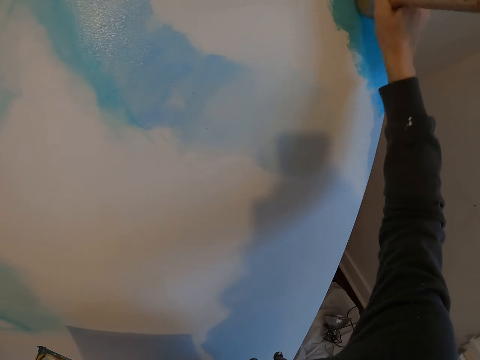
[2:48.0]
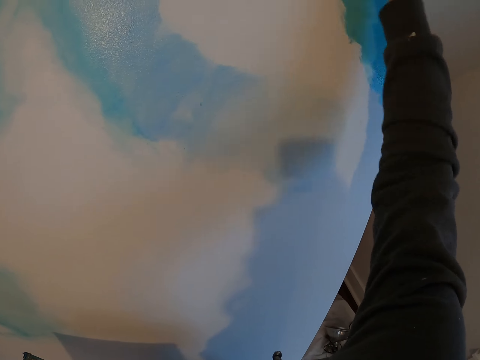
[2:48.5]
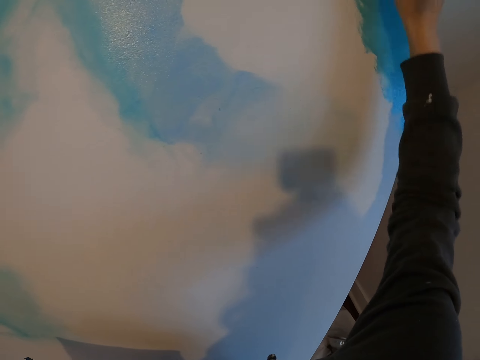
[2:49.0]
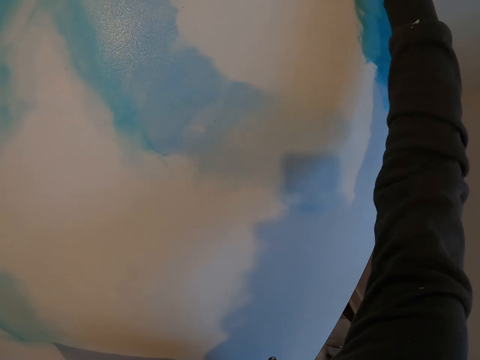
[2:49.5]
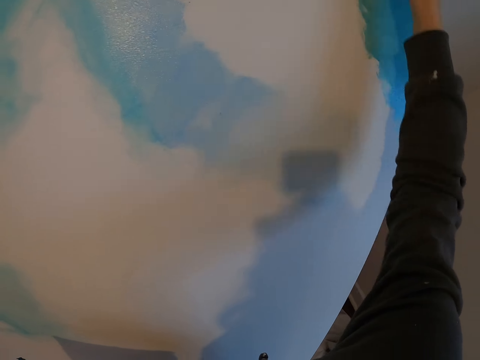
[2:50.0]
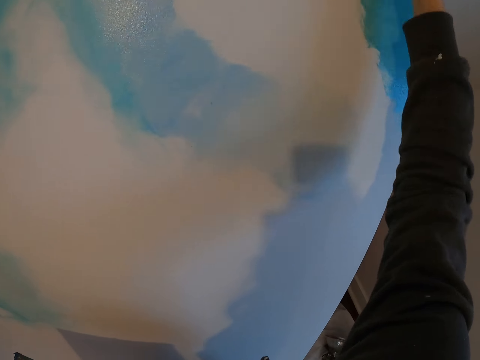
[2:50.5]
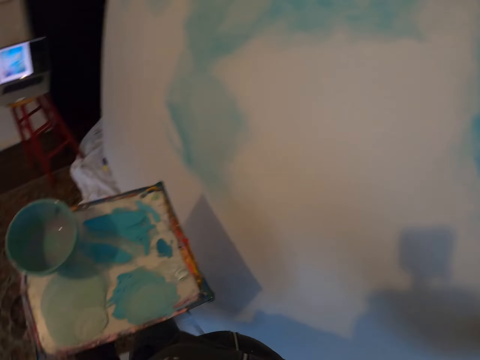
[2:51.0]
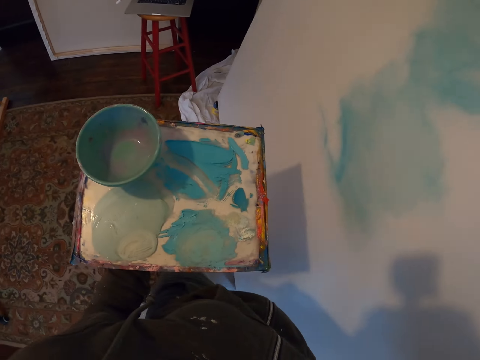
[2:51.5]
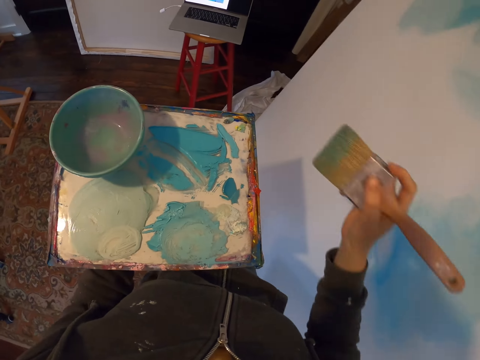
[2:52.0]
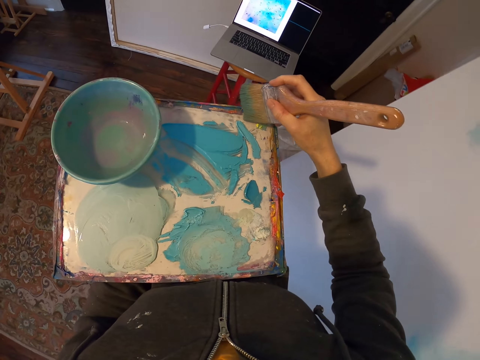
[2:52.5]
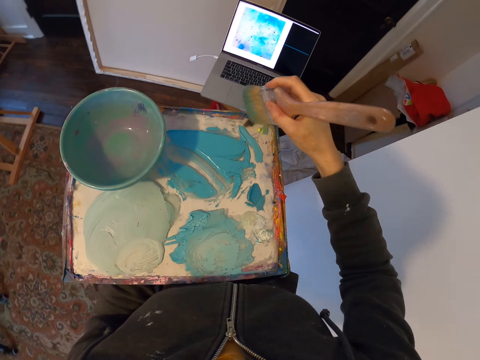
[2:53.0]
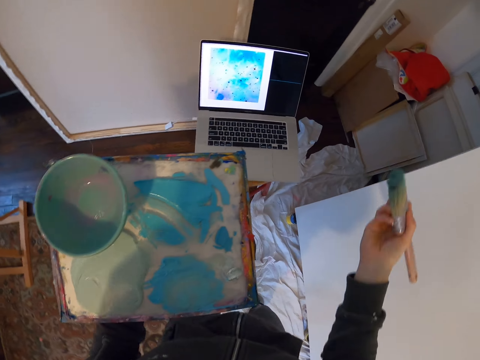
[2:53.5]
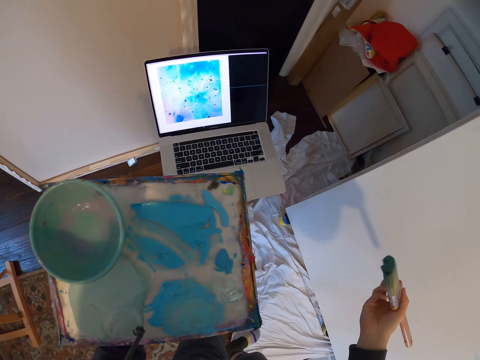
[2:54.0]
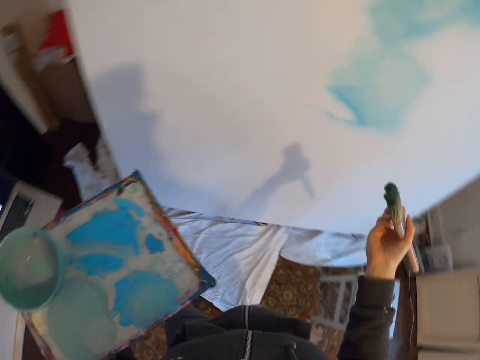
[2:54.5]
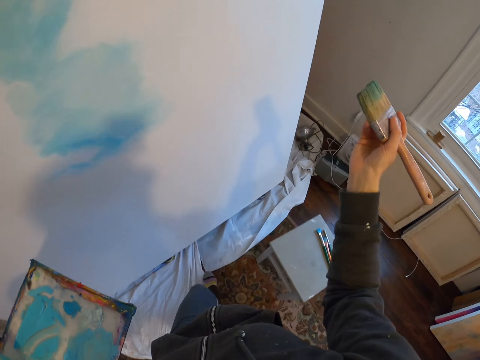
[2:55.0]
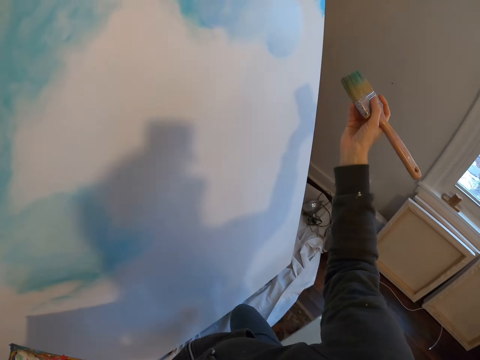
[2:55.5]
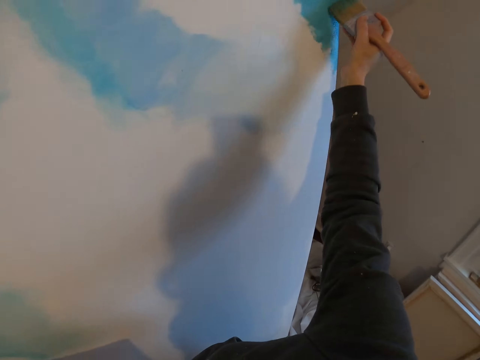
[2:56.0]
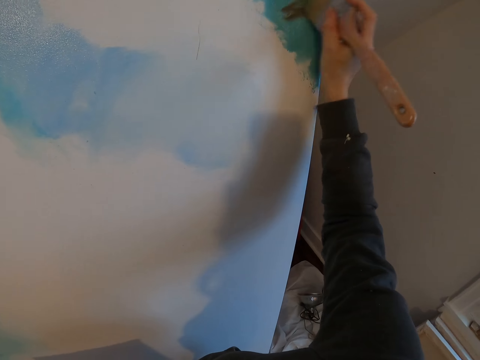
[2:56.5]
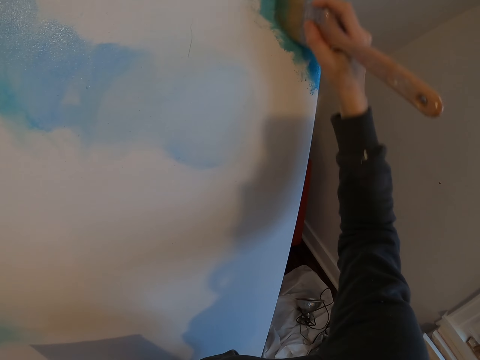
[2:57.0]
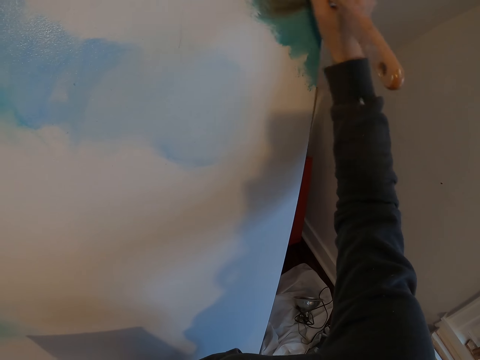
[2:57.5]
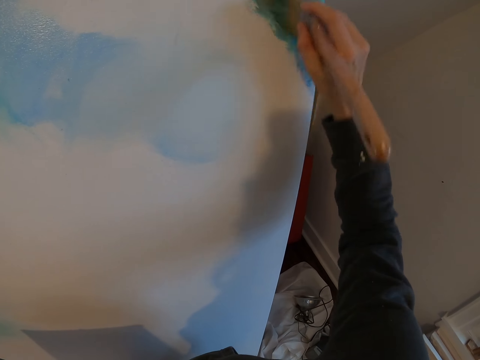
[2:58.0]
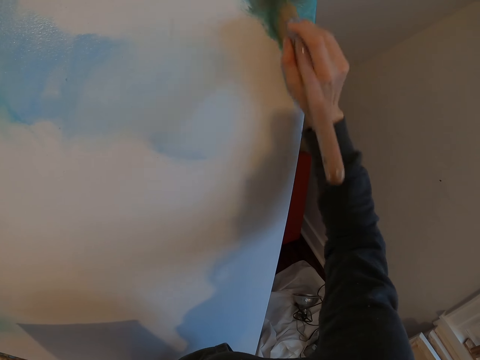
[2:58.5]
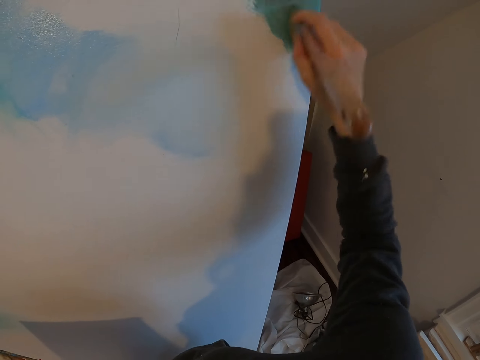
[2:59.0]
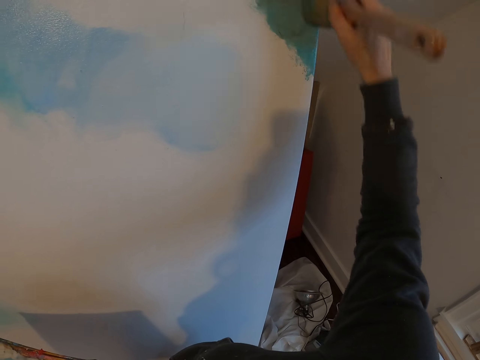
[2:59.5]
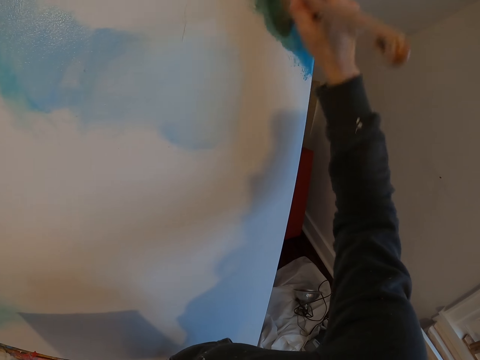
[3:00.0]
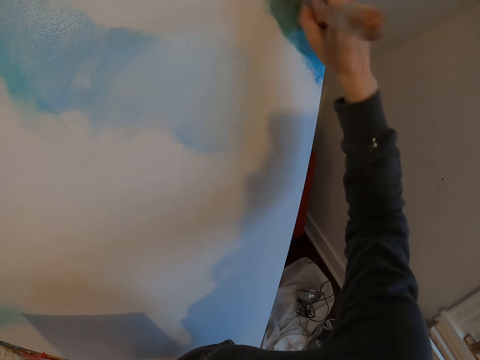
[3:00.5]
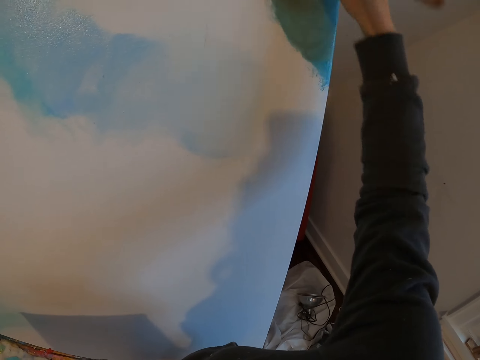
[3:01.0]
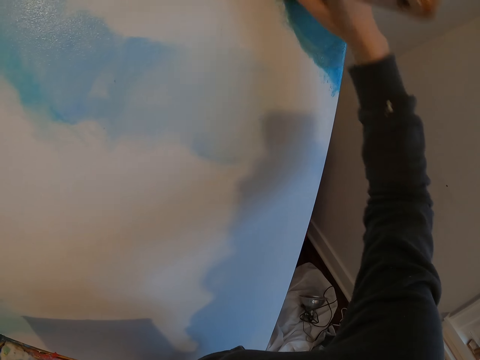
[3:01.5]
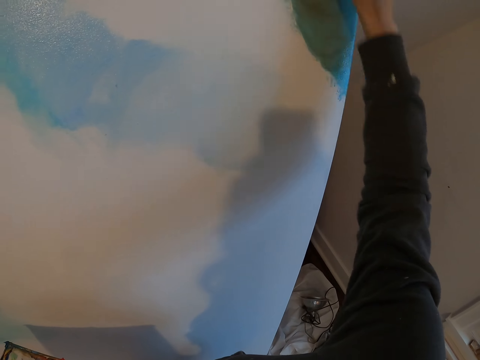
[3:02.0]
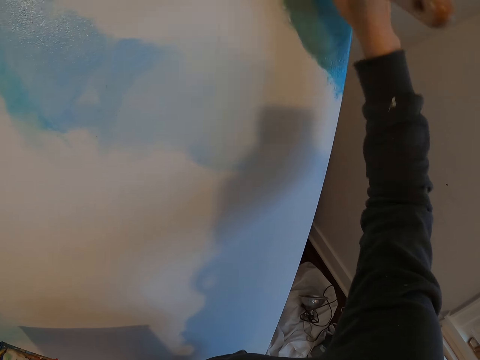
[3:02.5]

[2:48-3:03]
The camera wearer turns to the side. They walk. They tap paint with a paintbrush. They dip the paint brush in a paint palette. They look at the laptop. They turn to the side. They walk. They paint a board with the paint brush.

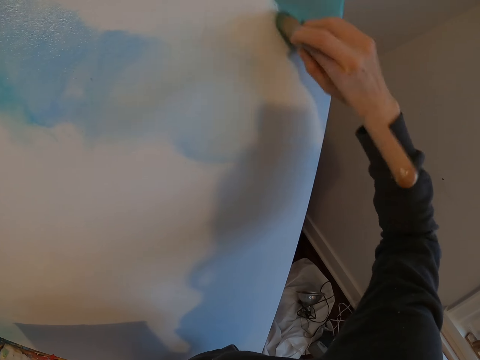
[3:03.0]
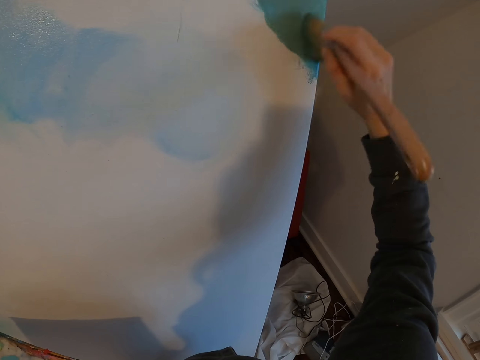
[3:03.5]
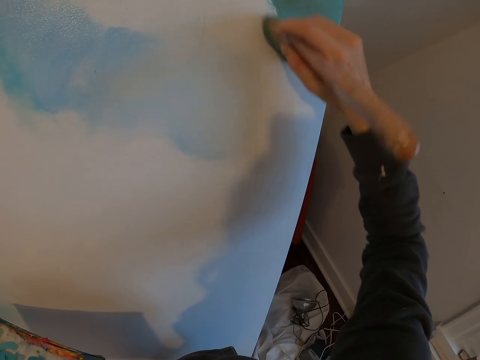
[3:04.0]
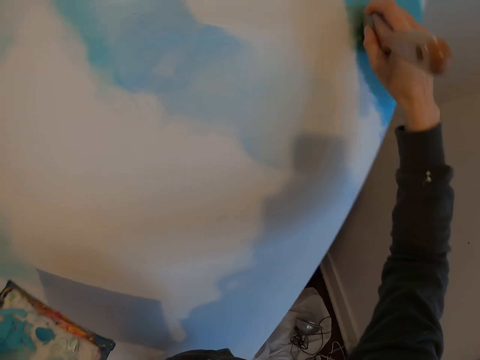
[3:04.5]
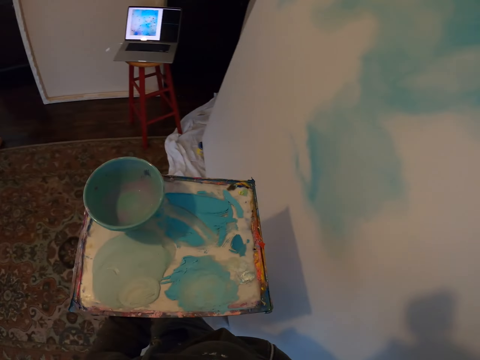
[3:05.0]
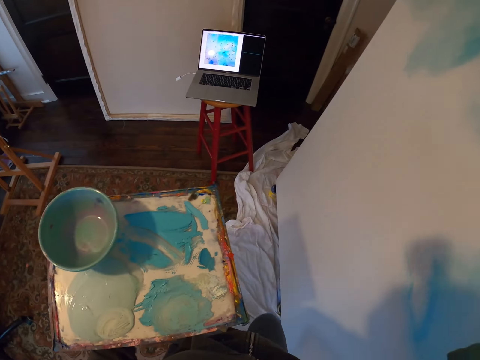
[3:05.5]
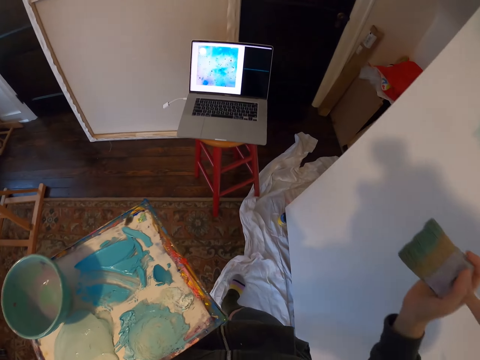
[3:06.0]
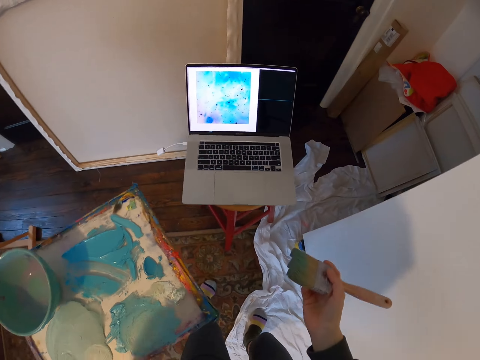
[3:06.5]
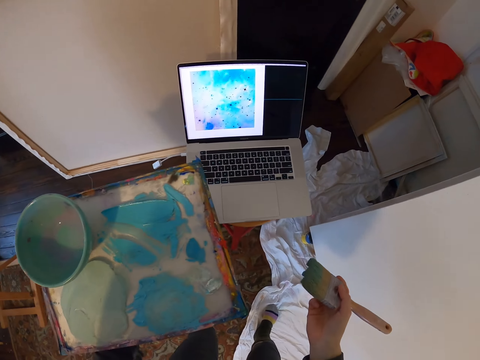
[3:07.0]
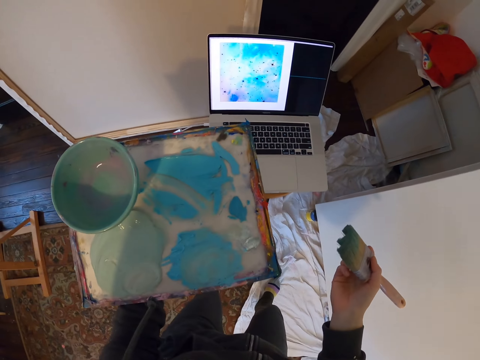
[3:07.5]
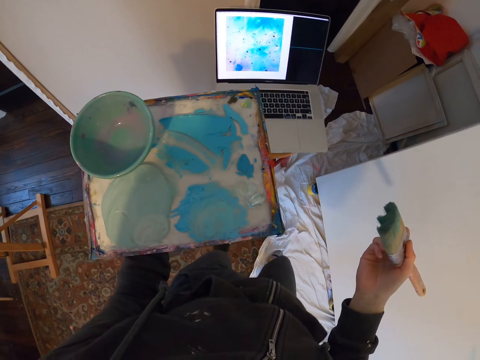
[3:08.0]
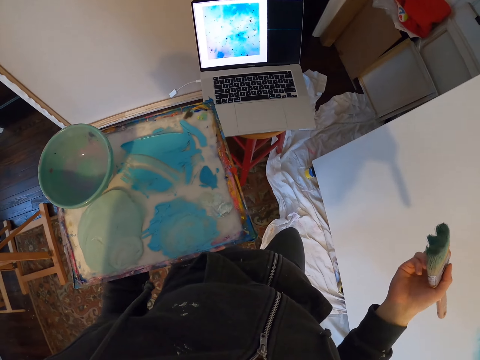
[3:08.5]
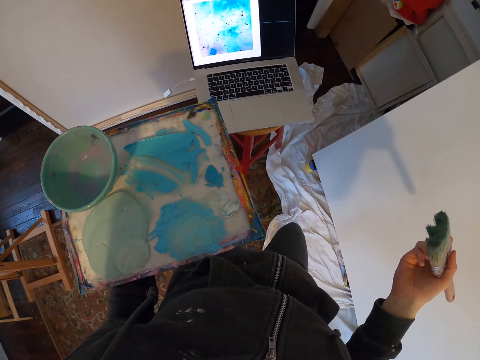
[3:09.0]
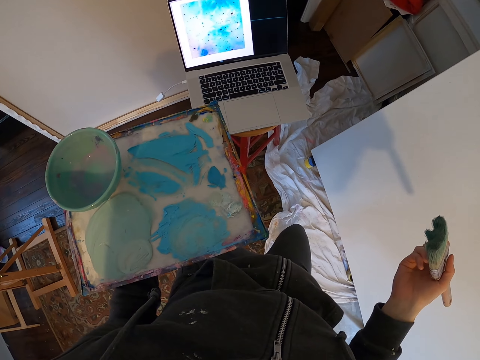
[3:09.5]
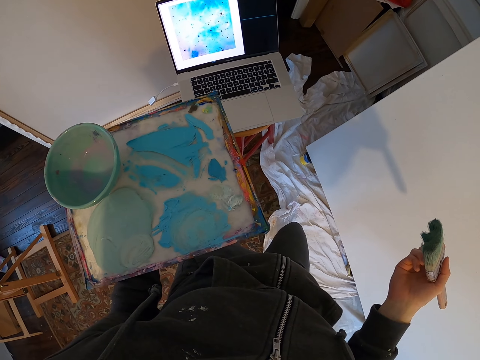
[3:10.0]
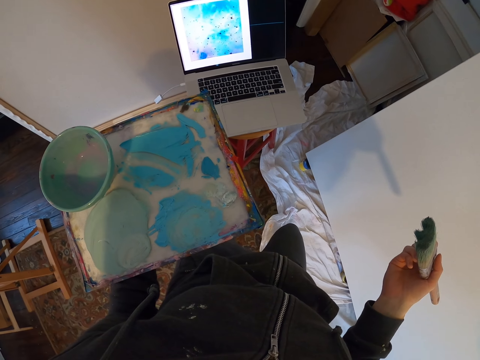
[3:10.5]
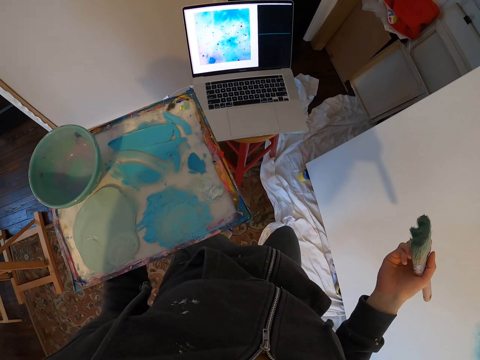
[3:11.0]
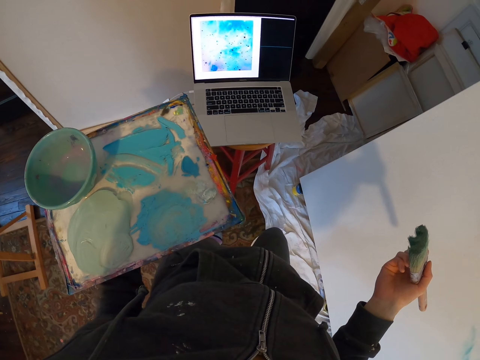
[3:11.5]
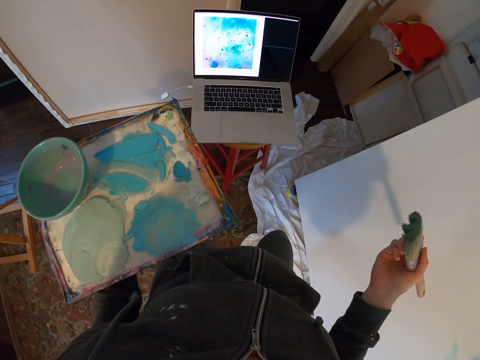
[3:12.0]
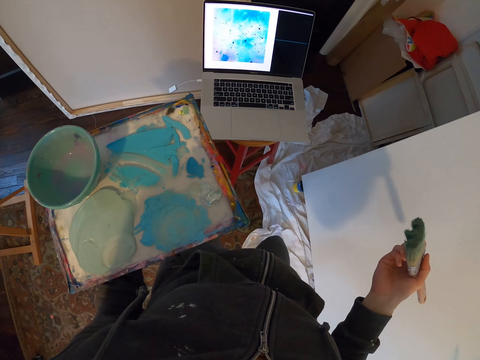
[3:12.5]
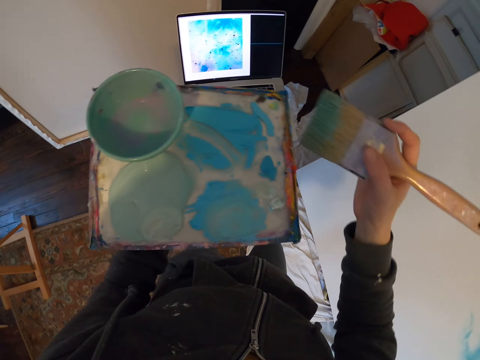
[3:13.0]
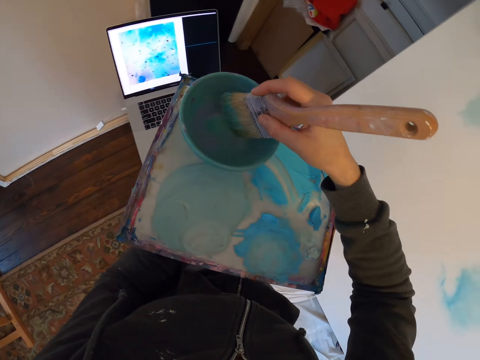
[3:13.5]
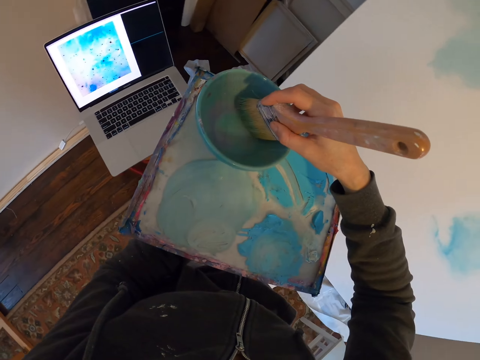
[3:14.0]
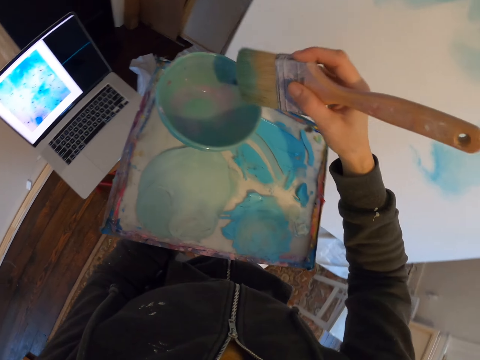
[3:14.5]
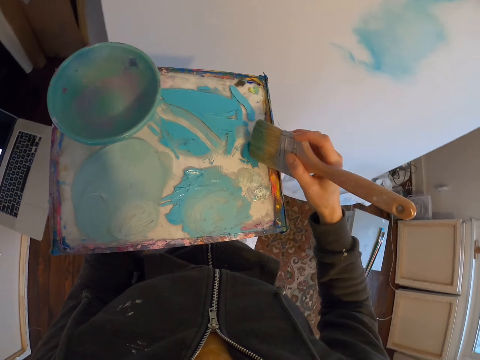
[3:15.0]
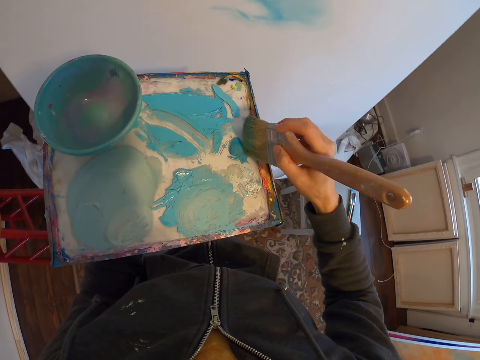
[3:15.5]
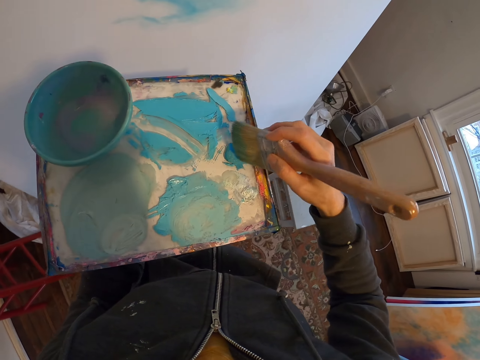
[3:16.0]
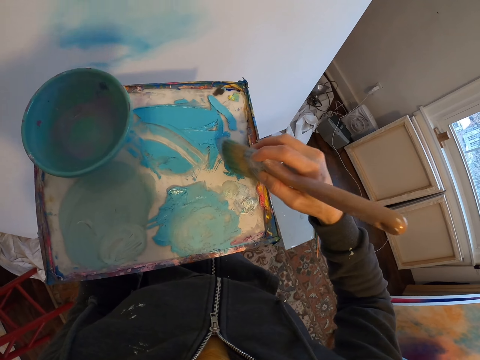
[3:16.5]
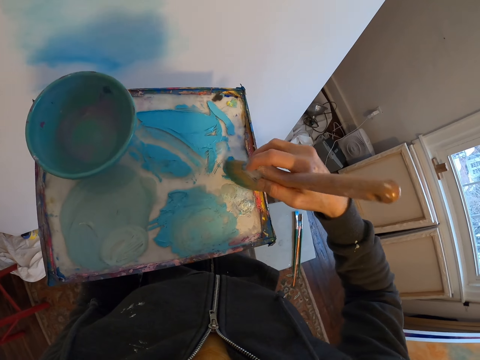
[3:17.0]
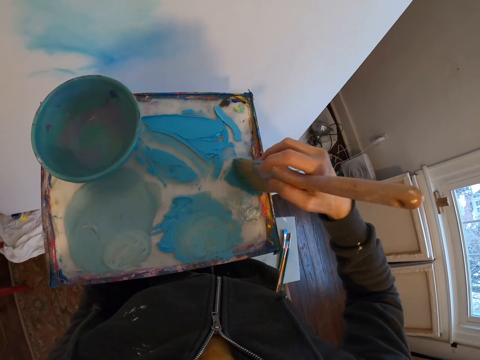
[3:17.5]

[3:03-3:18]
The camera wearer turns to the side. They walk. They stop and look at the laptop. They hold a paint palette. They hold a paint brush. They dip the paint brush in the paint palette. They shake the paint brush. They tap paint with the paint brush.
